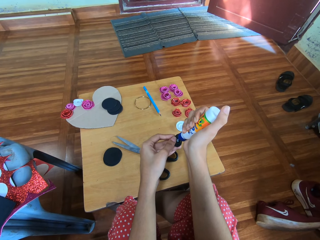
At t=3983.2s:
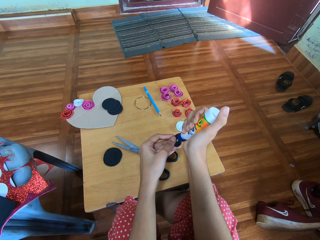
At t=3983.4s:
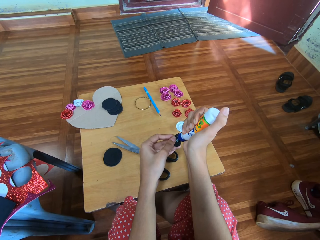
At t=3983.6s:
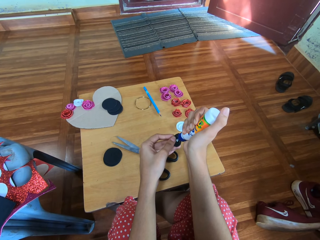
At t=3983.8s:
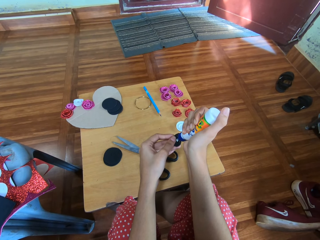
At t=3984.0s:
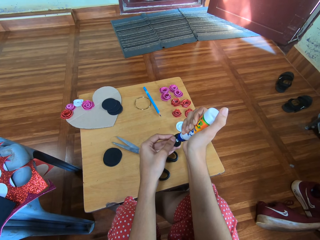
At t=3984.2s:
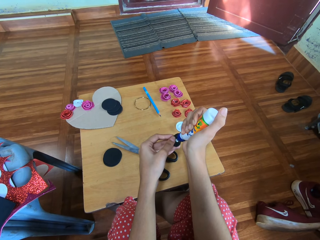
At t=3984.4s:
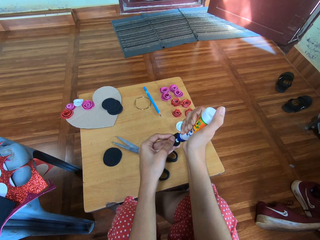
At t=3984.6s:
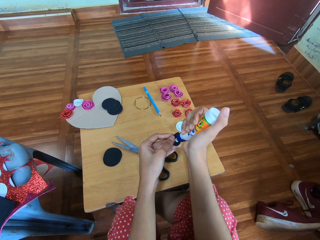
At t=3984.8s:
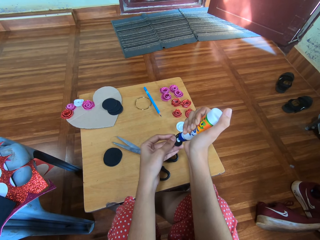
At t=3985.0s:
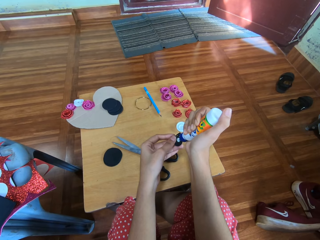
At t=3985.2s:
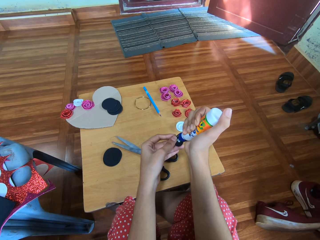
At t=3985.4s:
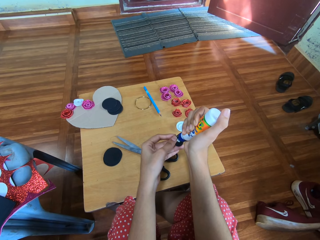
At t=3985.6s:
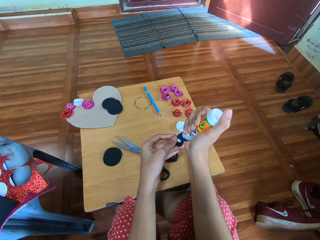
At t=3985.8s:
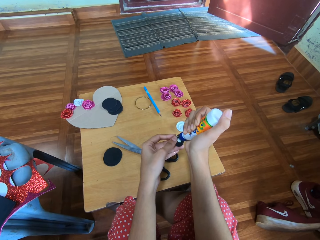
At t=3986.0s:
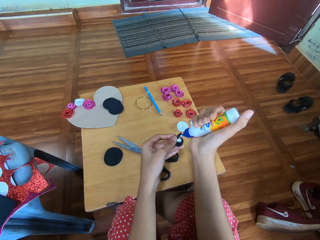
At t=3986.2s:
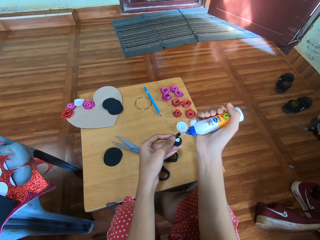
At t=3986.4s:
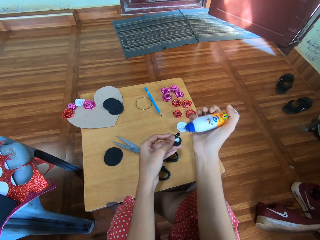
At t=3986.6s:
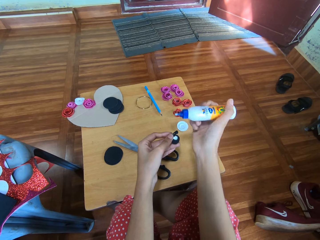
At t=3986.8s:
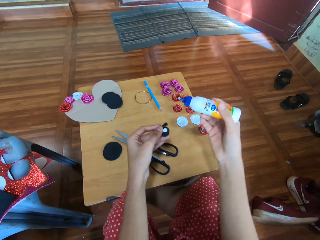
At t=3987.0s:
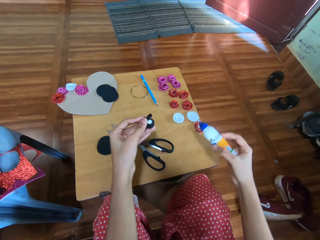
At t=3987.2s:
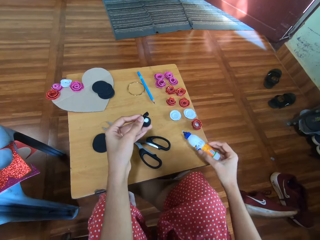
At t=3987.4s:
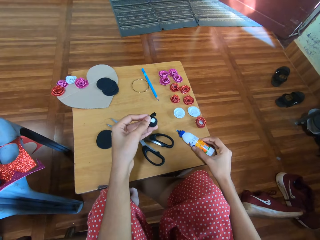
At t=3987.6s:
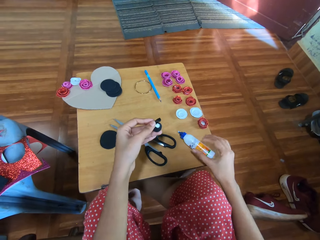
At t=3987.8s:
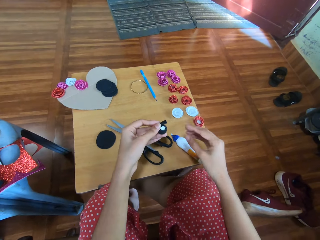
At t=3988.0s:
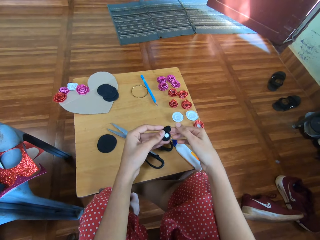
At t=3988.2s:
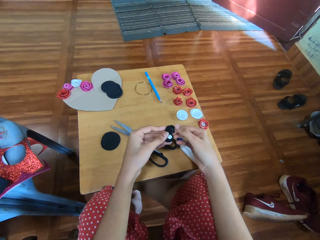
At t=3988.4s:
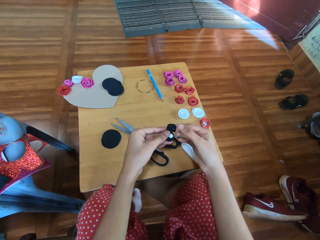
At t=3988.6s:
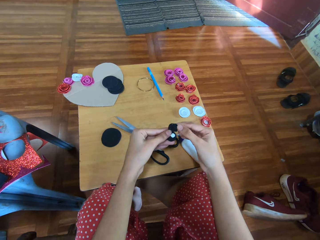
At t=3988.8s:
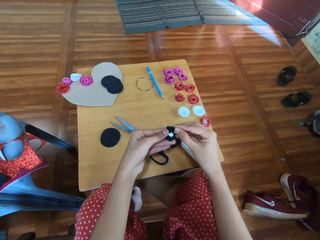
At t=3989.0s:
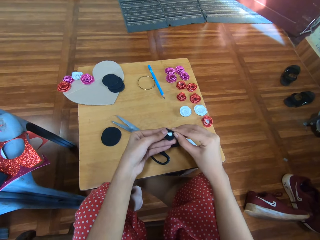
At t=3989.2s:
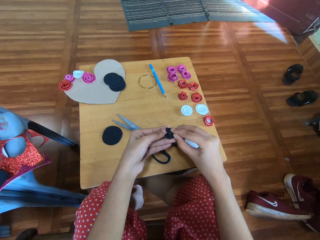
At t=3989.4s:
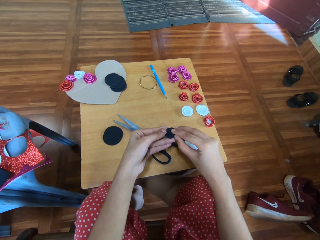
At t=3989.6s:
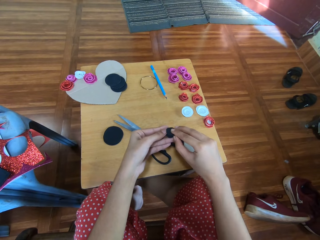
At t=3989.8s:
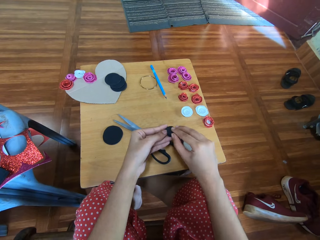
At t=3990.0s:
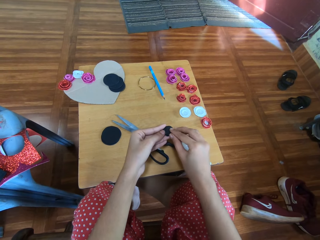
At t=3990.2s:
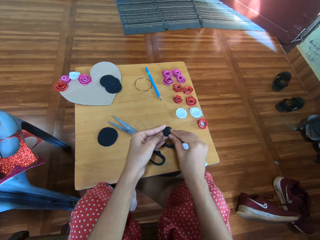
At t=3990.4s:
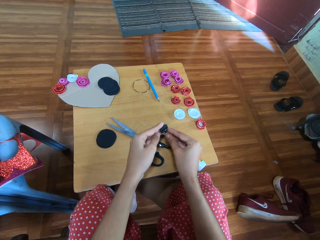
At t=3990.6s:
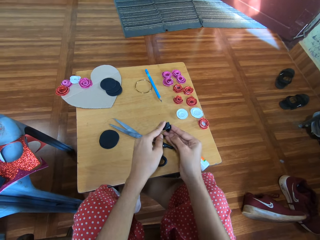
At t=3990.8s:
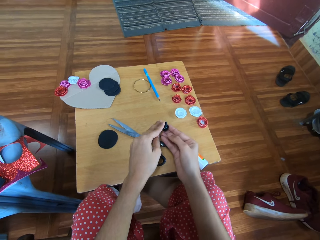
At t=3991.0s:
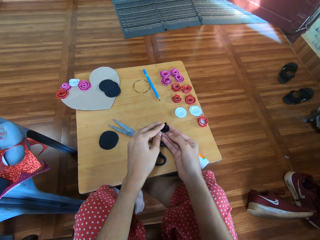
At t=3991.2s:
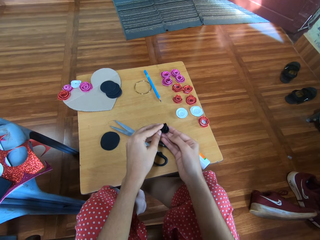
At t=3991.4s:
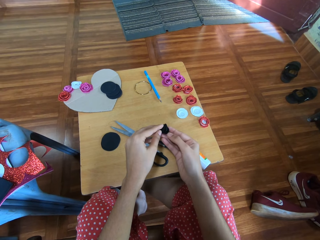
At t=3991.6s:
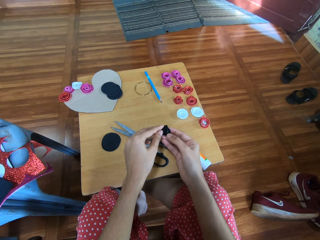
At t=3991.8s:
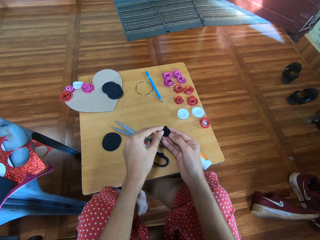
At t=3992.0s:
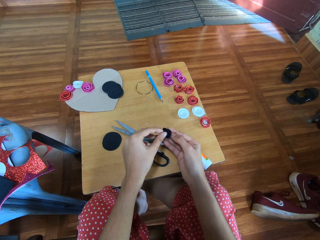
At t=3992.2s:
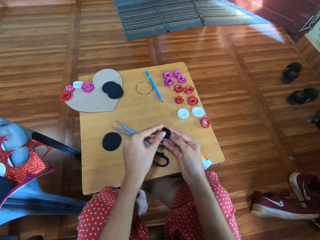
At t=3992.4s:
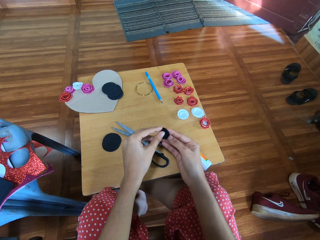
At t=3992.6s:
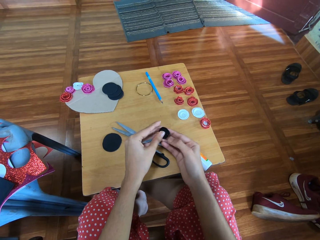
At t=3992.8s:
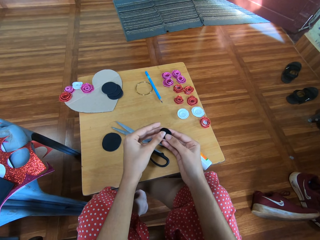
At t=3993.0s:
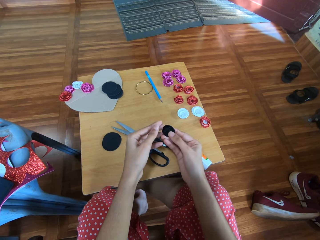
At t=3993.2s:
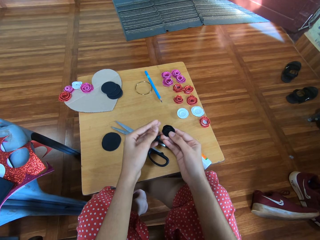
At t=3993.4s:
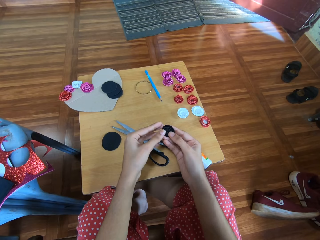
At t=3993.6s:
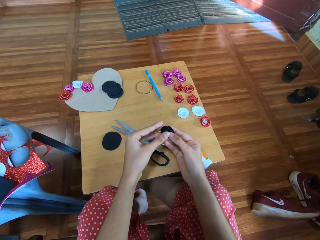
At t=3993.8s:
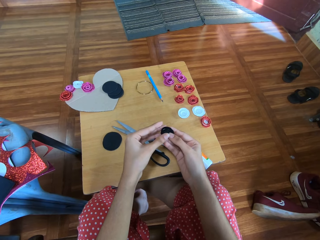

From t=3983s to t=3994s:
The camera wearer drops the plastic bottle. They put glue on the crafting manila paper. They press the black material together.

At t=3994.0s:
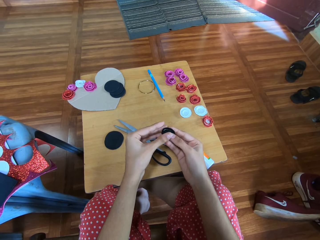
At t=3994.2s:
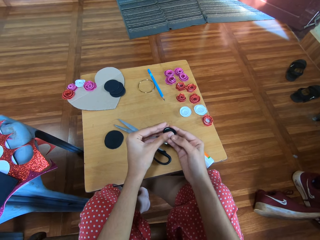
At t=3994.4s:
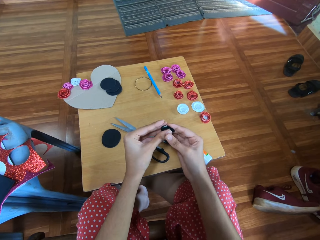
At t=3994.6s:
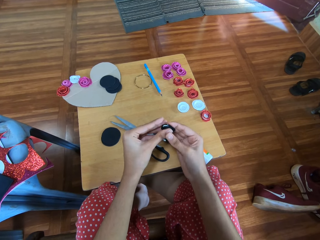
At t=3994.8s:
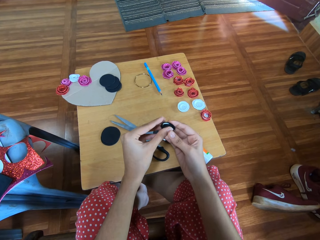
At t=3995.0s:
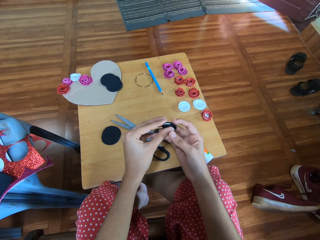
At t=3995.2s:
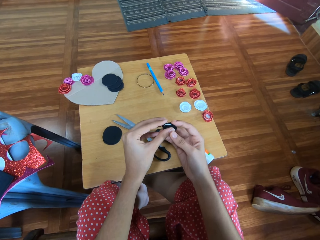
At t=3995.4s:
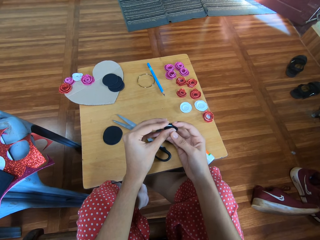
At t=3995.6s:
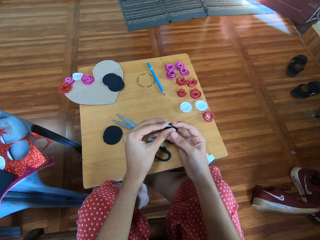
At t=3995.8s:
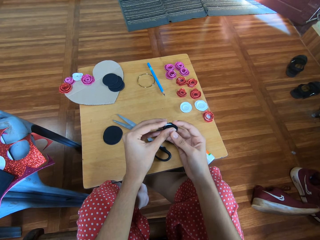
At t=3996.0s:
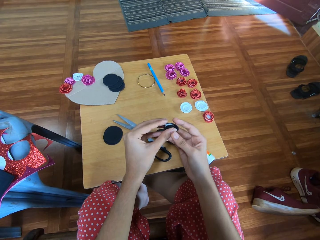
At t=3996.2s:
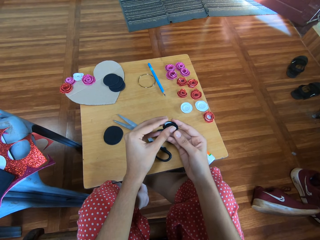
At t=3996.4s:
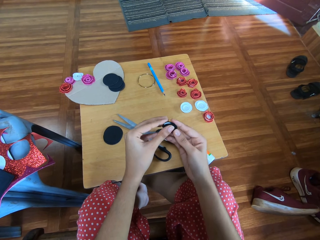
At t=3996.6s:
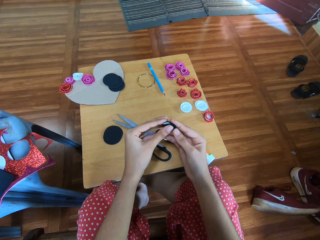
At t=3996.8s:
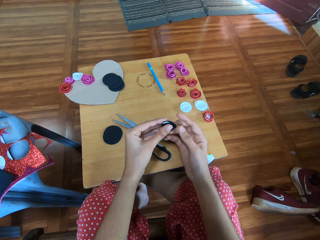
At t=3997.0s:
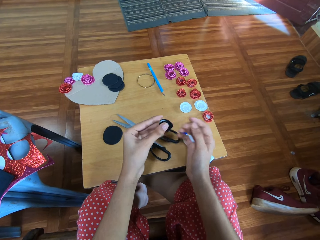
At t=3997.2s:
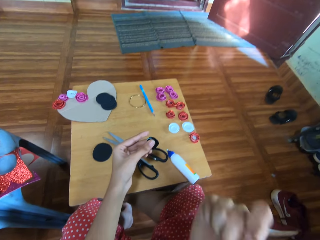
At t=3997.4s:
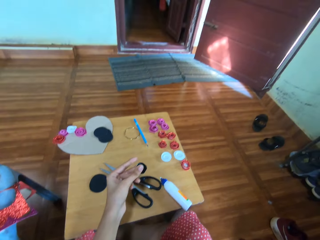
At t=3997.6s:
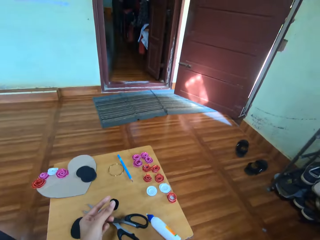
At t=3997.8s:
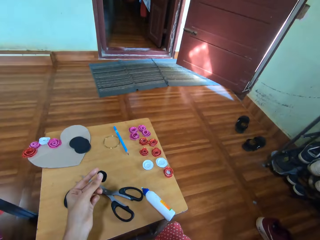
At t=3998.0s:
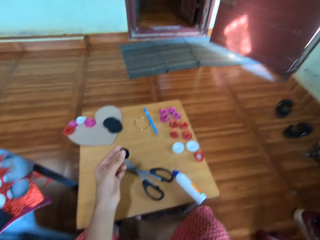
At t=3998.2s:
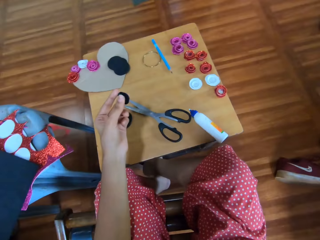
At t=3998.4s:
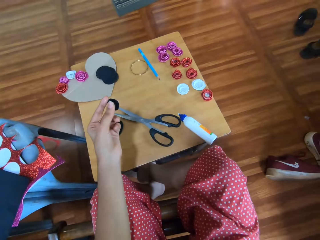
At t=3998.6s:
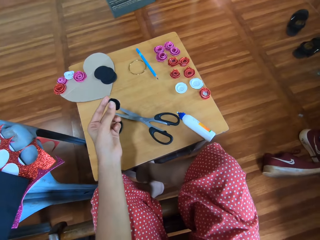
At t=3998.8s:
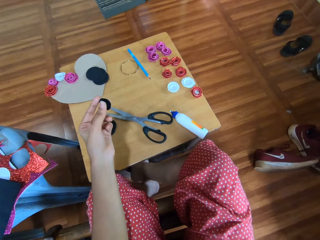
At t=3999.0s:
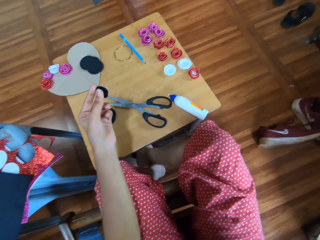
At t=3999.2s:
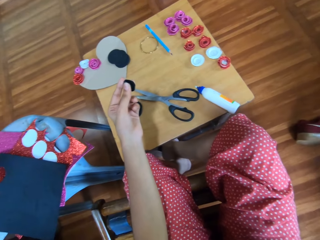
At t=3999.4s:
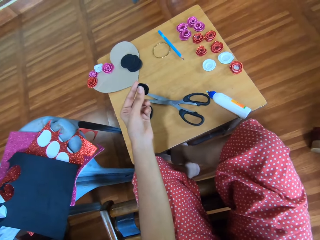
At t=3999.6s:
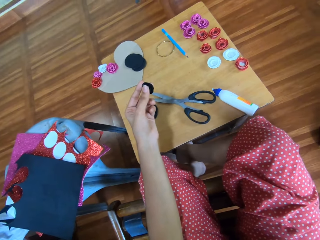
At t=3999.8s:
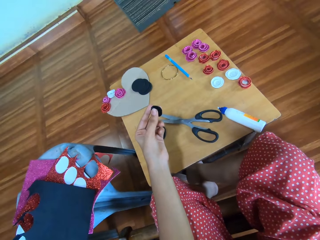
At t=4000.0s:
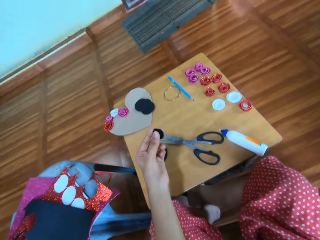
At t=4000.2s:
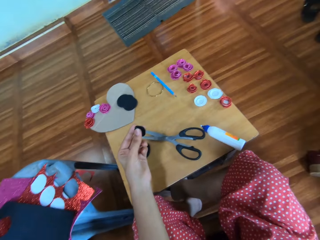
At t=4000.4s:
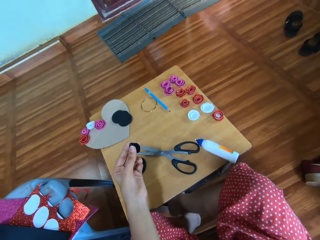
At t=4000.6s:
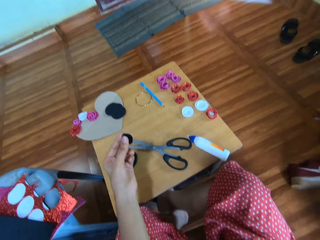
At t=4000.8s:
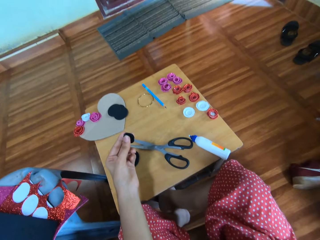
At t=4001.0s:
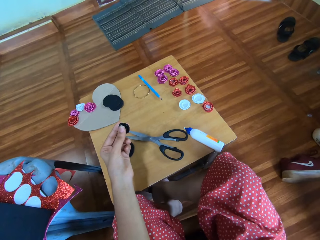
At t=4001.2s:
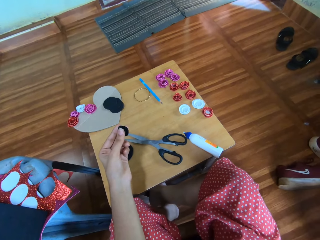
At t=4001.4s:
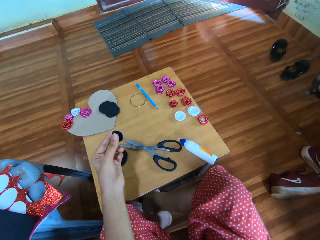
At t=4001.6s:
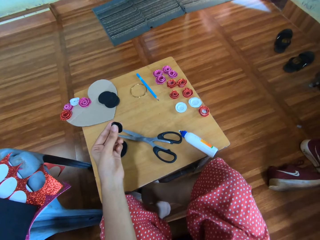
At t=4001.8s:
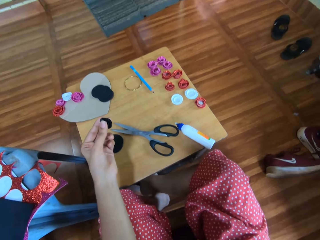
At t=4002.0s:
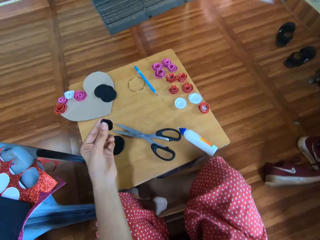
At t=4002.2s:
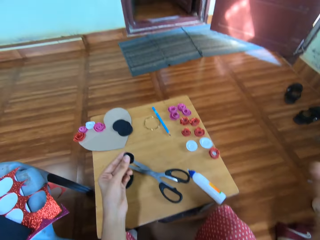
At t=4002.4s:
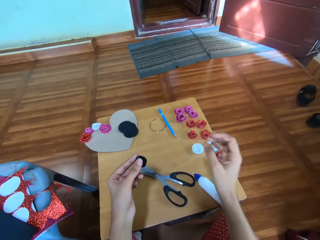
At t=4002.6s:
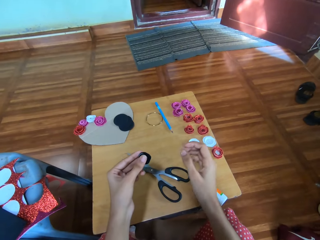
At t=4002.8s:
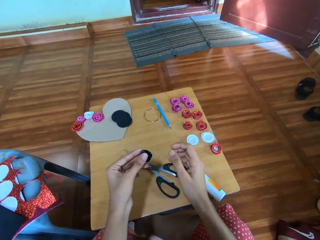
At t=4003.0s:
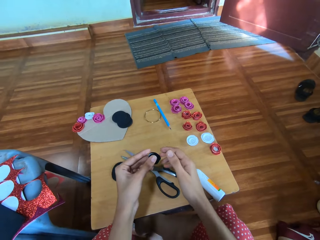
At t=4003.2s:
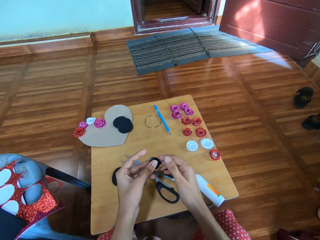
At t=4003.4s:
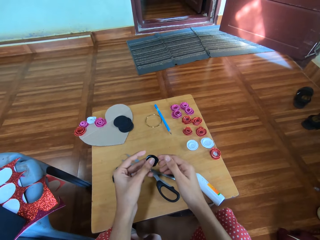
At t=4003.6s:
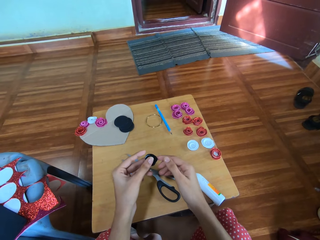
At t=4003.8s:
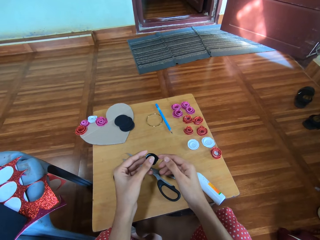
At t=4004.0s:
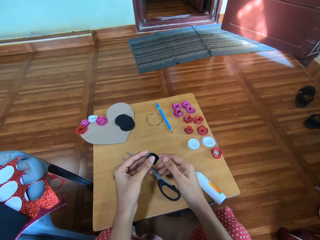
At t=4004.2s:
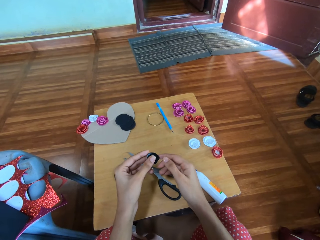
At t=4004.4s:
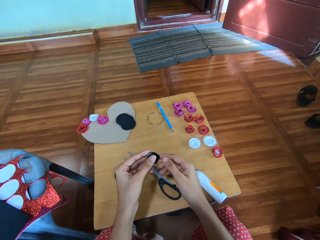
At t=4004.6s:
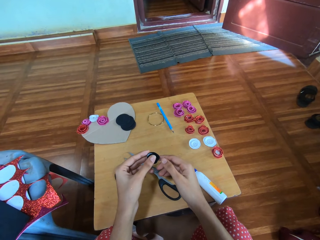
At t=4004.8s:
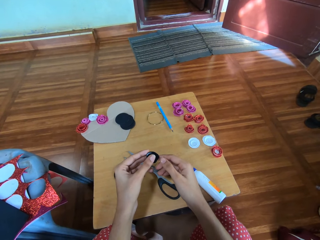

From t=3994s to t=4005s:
The camera wearer holds the crafting manila paper.
